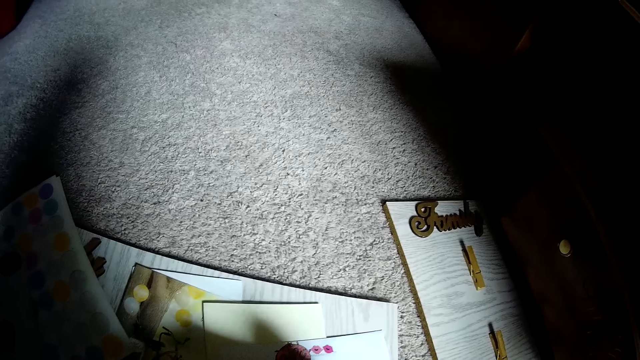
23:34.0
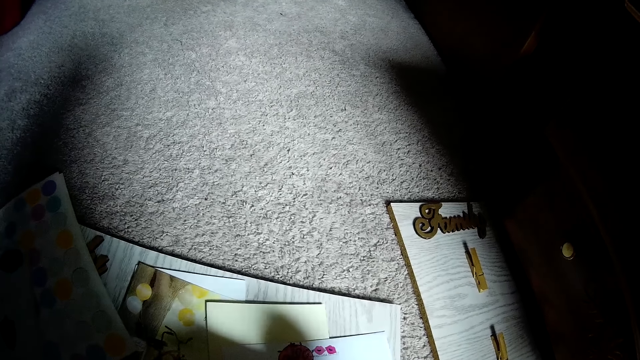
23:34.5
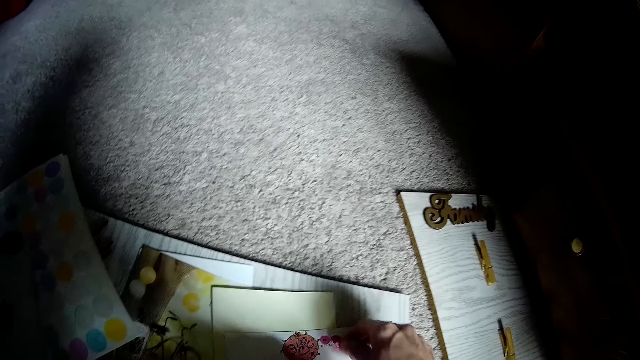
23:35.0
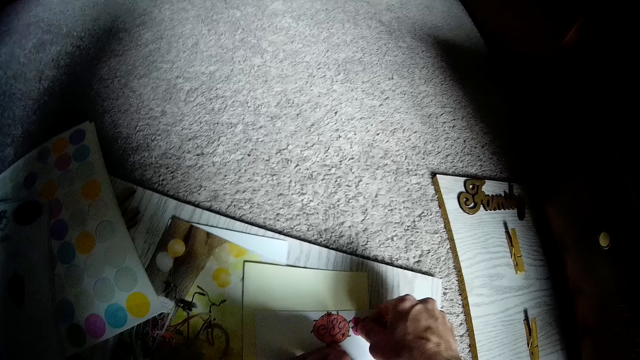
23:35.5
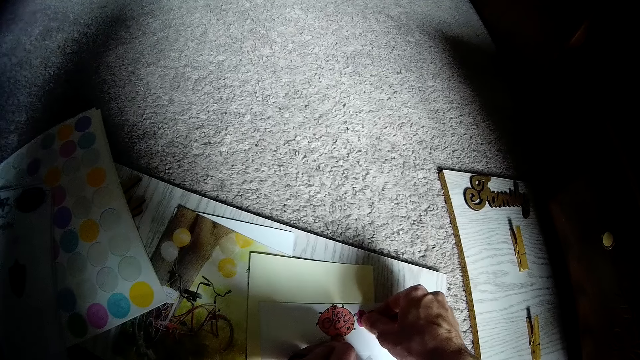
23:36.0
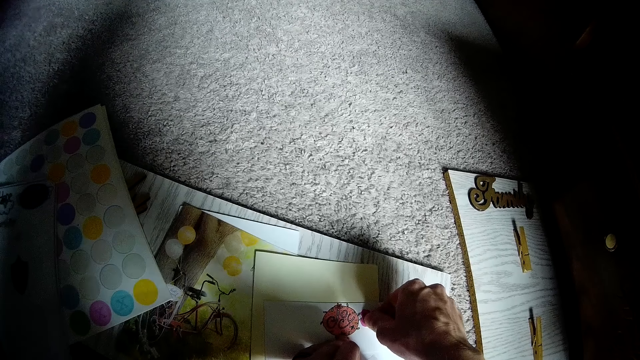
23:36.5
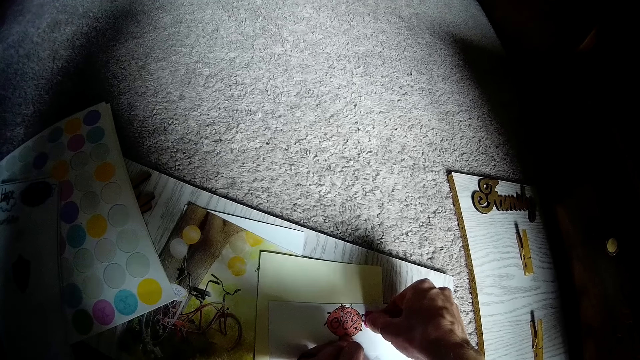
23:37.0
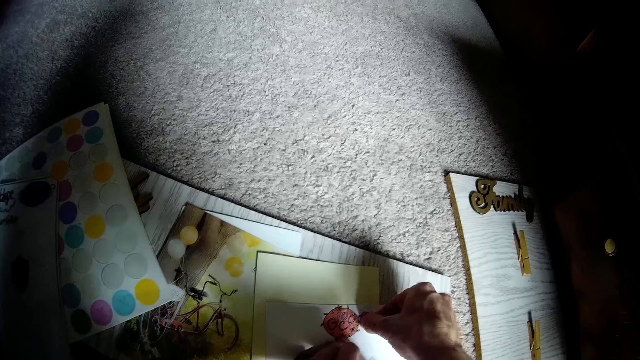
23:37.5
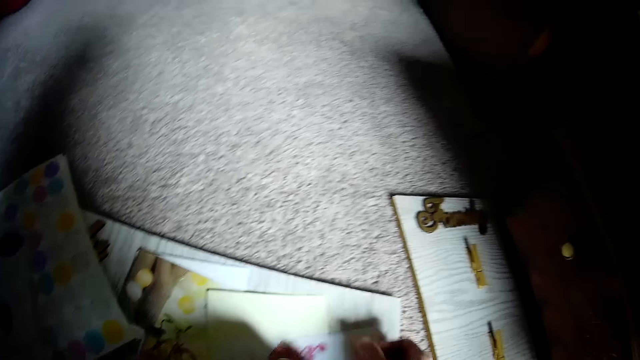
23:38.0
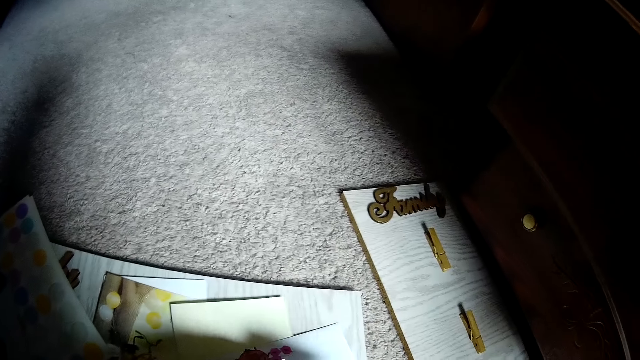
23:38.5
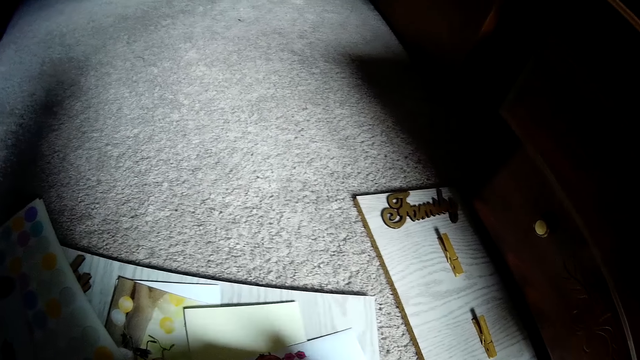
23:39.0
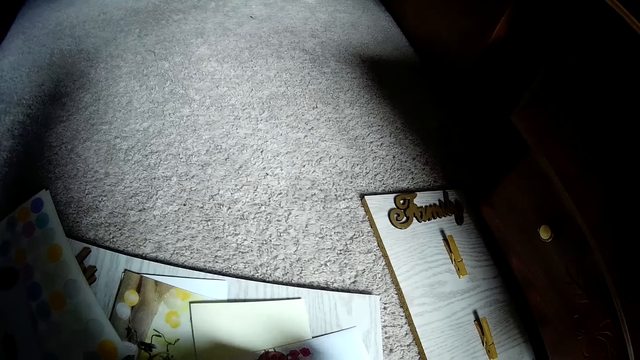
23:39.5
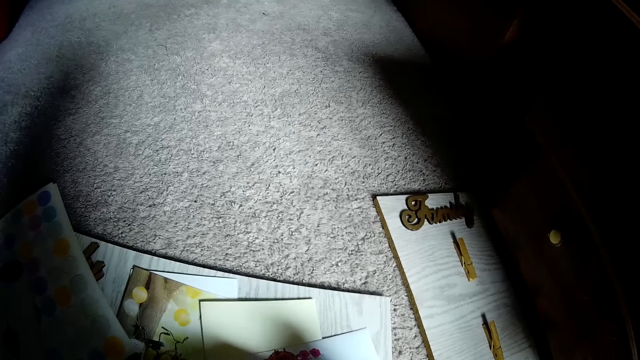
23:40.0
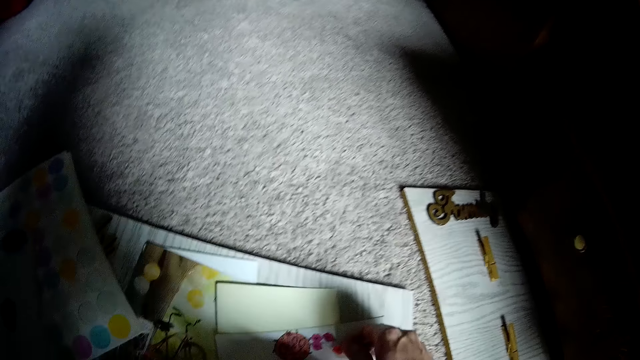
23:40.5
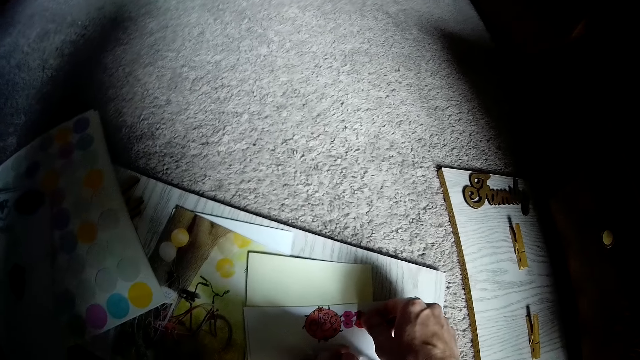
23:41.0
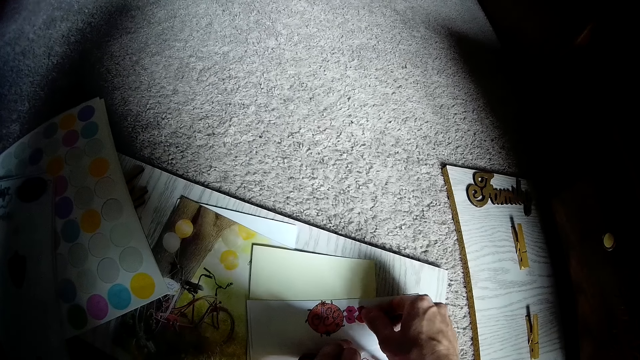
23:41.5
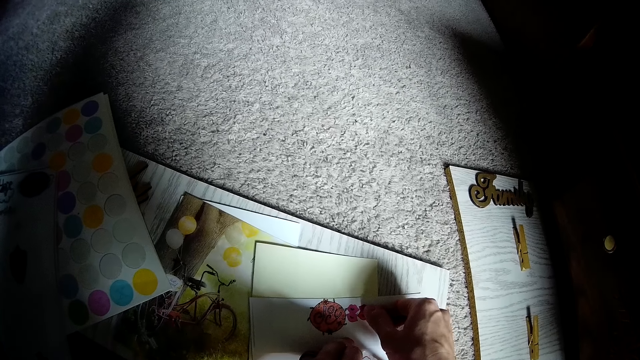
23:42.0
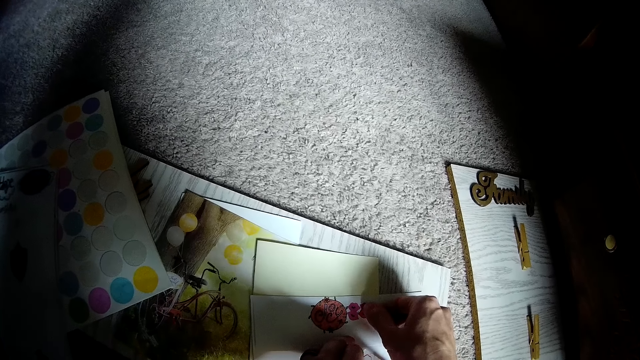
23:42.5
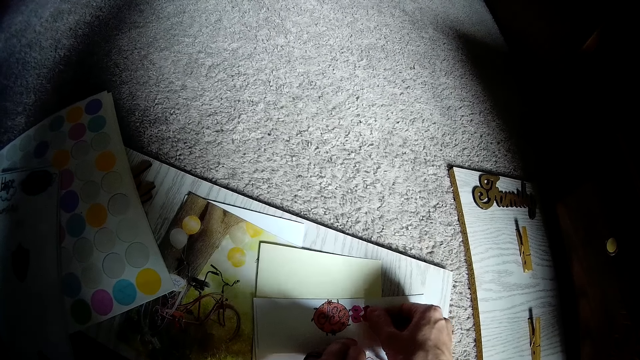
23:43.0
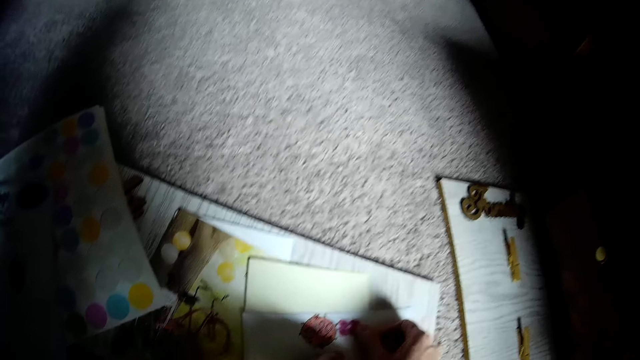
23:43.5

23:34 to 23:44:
The camera wearer sticks a sticker on the paper with her right hand. She removes the sticker. She sticks another sticker on the paper with her right hand.

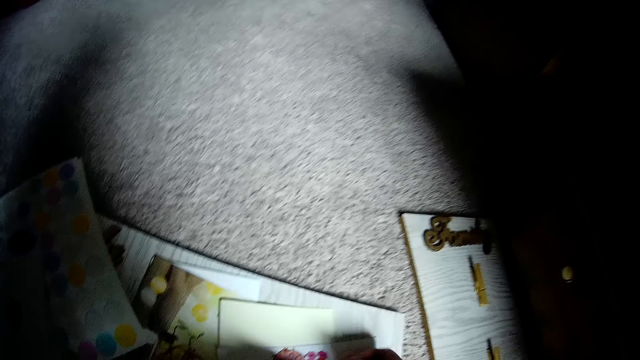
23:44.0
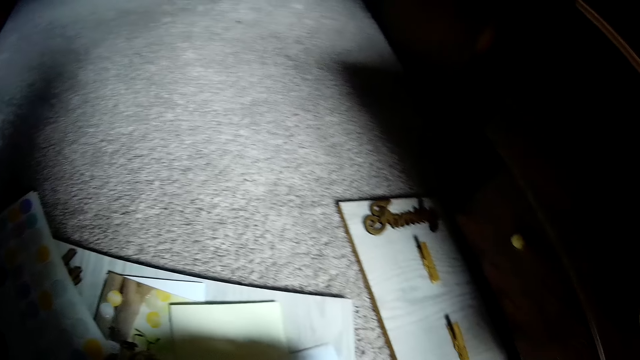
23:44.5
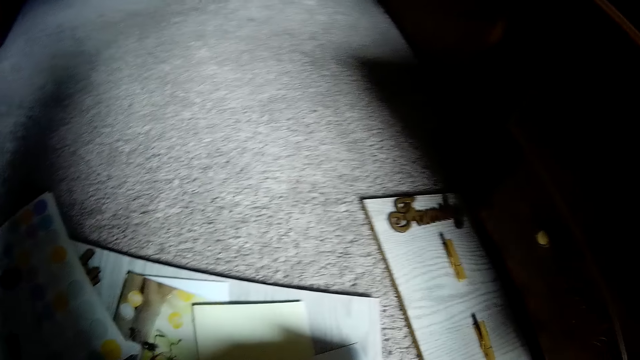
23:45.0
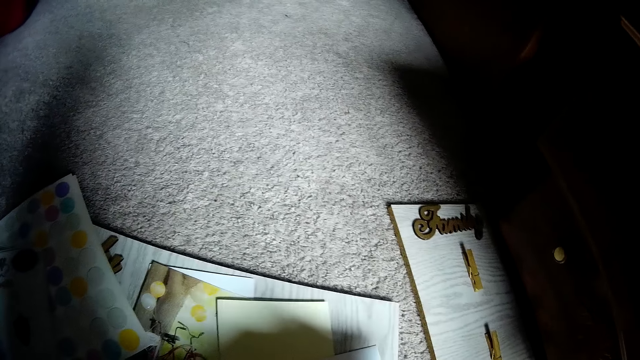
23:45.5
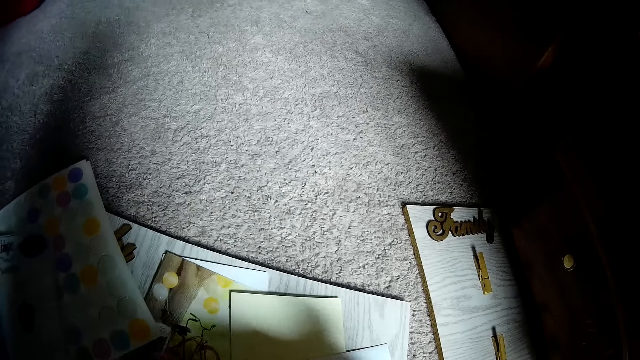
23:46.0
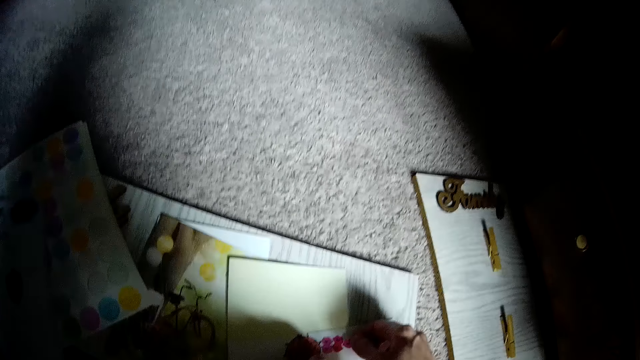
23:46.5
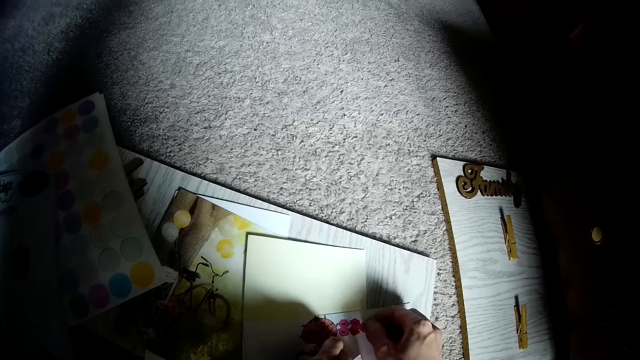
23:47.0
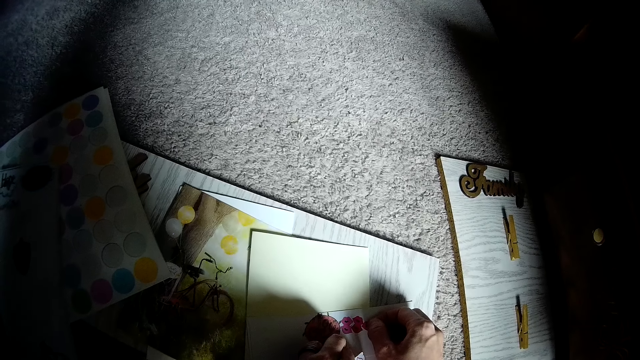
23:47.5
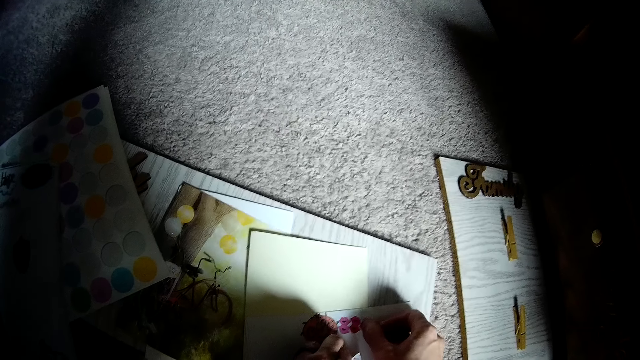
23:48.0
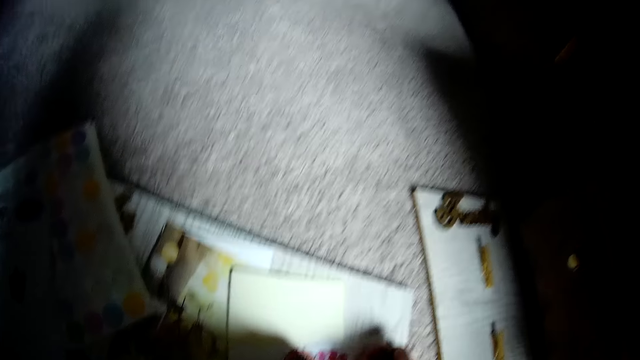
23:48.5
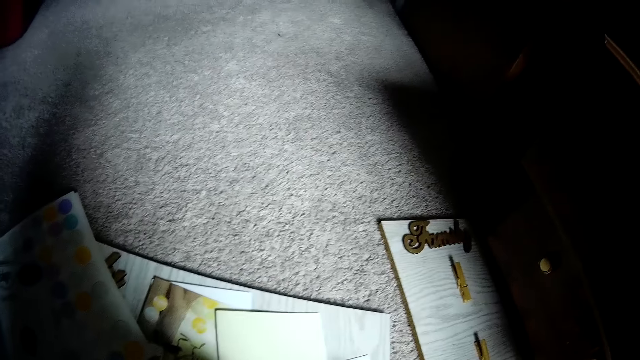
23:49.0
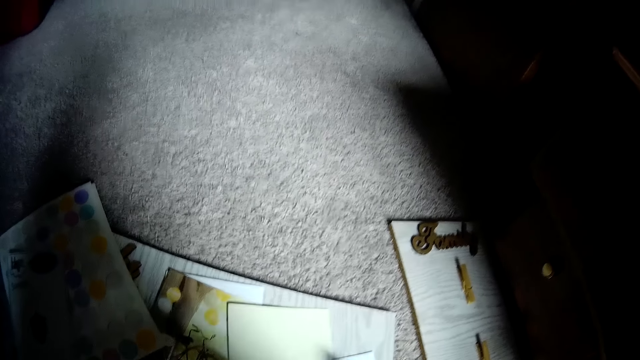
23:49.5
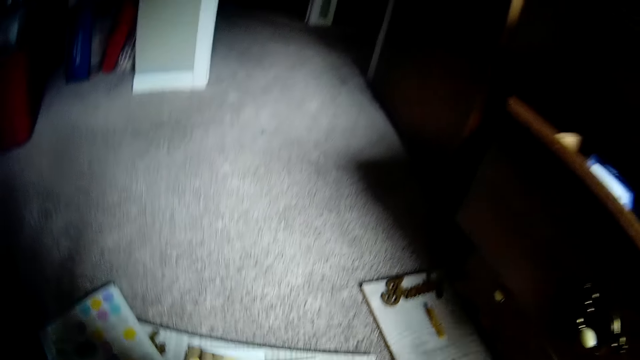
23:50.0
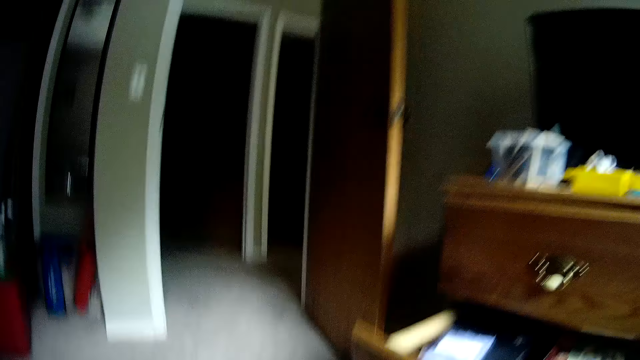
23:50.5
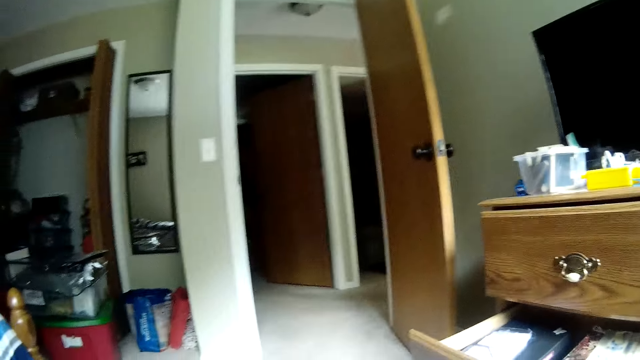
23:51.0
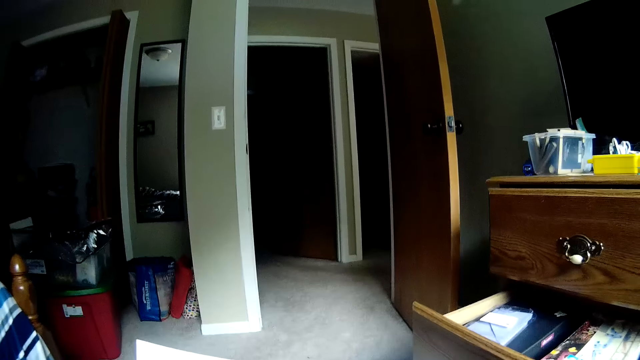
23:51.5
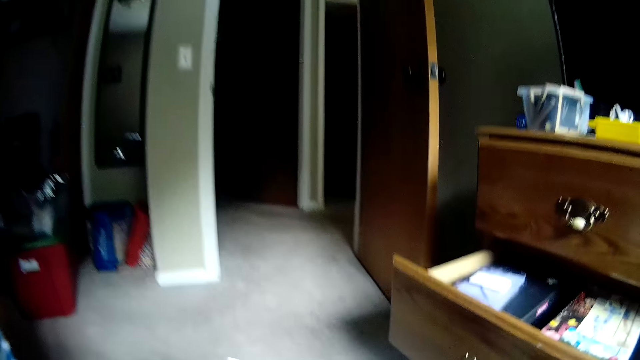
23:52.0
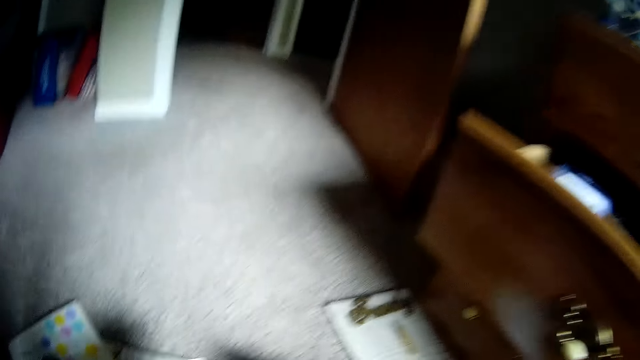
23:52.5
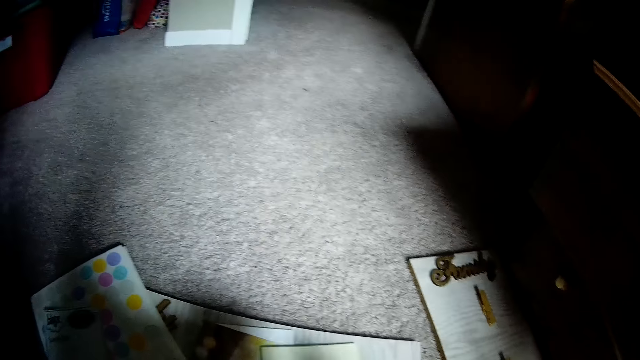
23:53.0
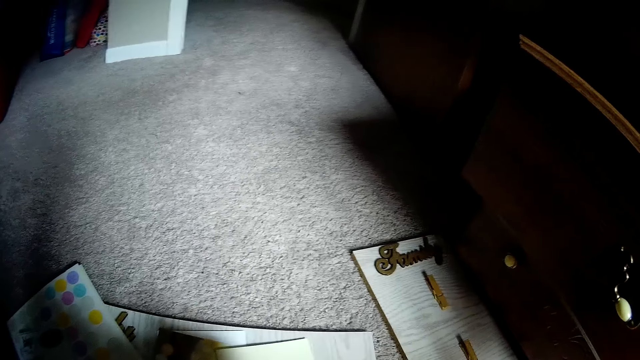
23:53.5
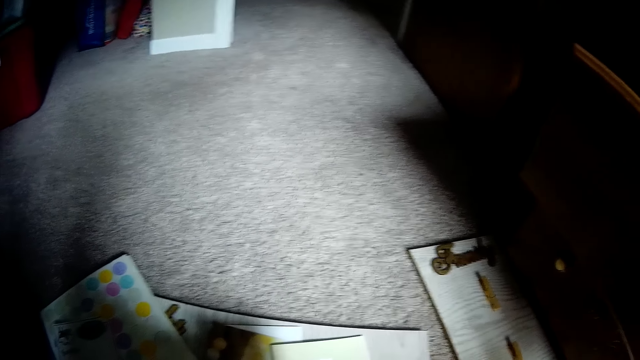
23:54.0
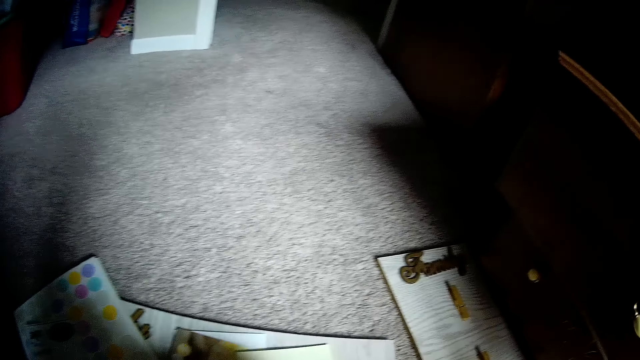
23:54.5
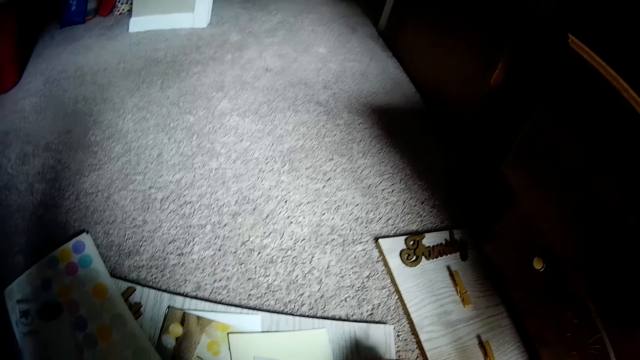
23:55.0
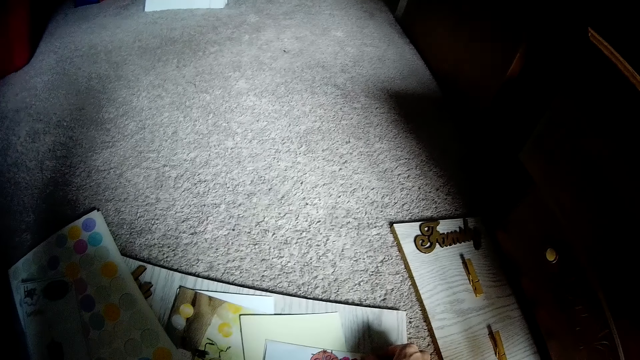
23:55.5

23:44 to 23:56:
The camera wearer removes the sticker. She sticks a sticker on the paper with her right hand. She looks around the room.
